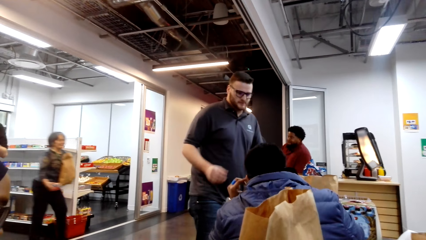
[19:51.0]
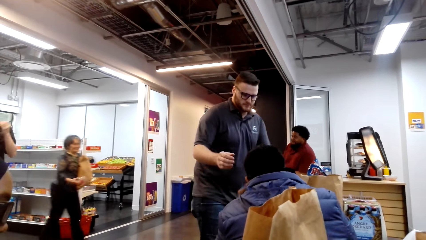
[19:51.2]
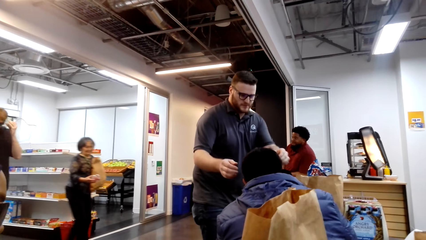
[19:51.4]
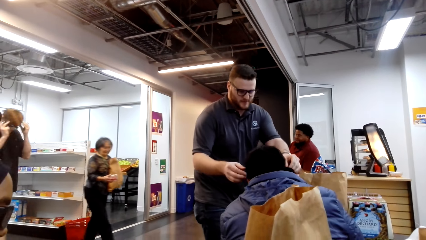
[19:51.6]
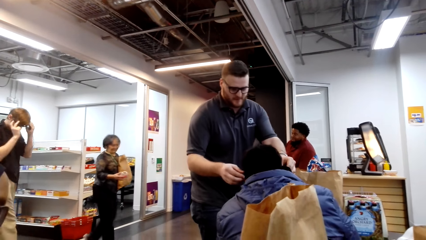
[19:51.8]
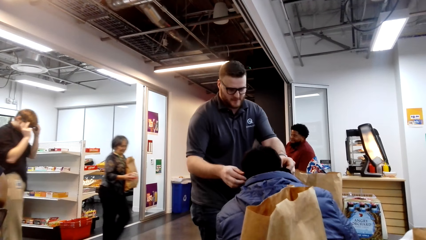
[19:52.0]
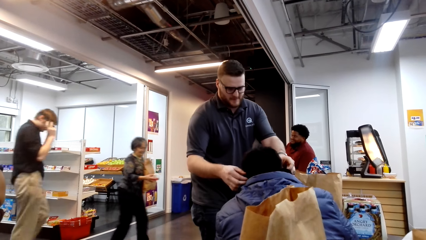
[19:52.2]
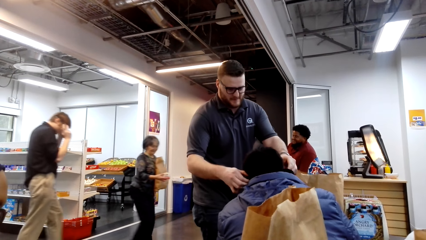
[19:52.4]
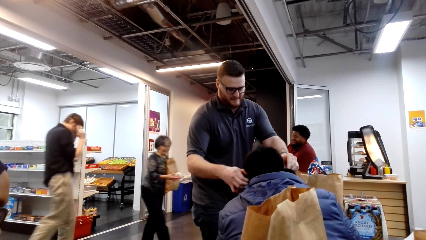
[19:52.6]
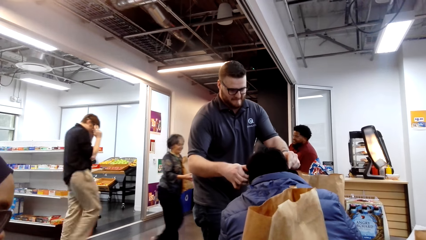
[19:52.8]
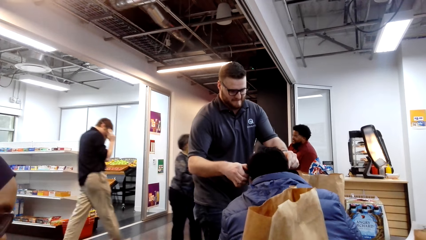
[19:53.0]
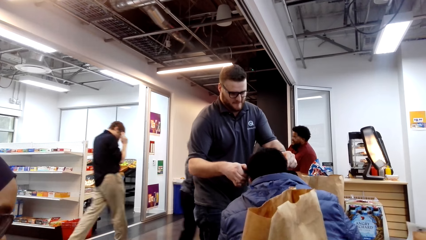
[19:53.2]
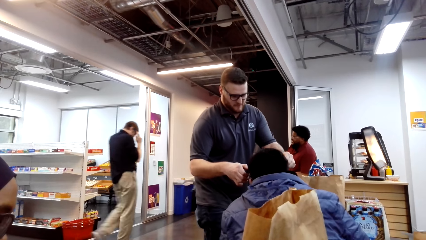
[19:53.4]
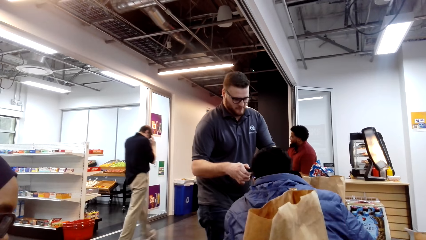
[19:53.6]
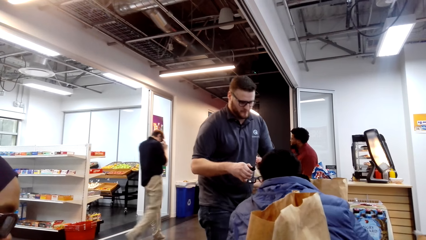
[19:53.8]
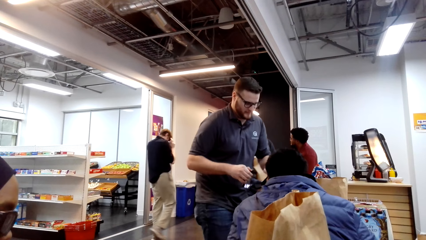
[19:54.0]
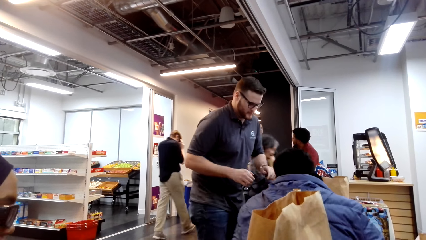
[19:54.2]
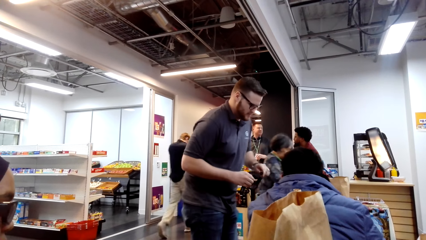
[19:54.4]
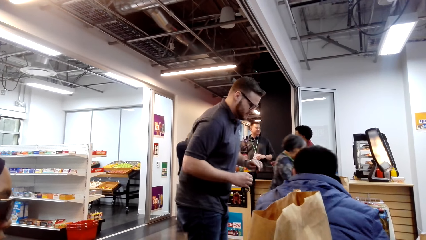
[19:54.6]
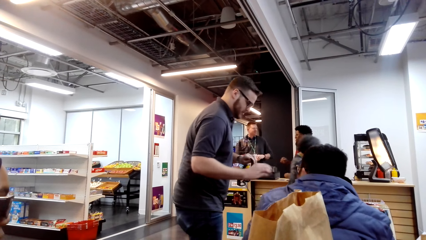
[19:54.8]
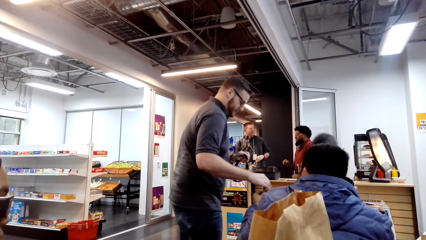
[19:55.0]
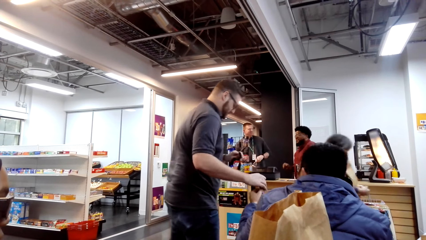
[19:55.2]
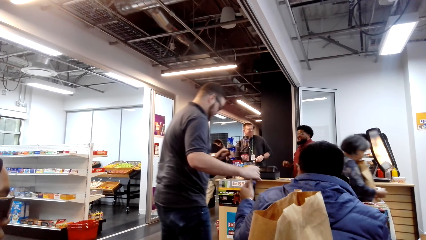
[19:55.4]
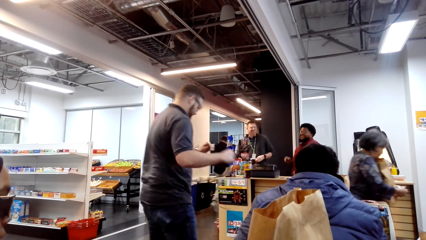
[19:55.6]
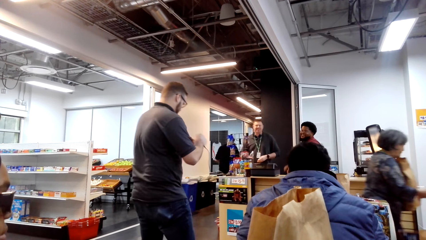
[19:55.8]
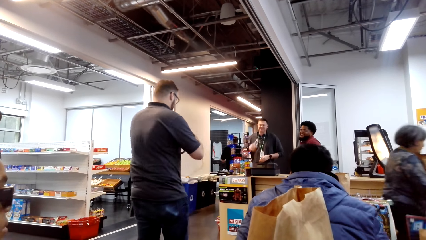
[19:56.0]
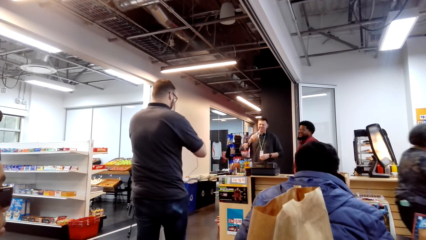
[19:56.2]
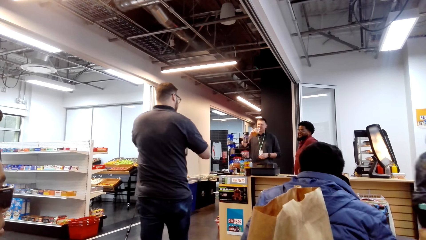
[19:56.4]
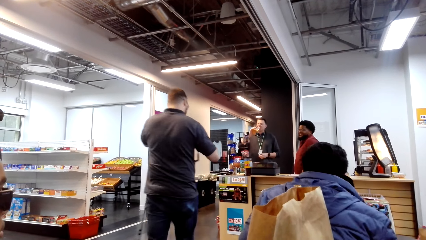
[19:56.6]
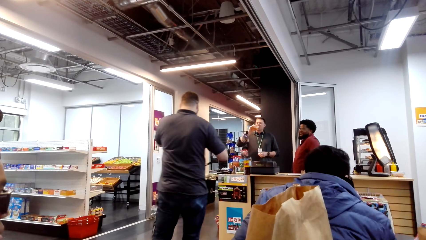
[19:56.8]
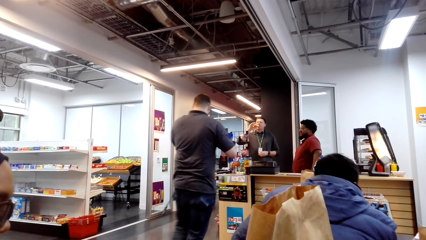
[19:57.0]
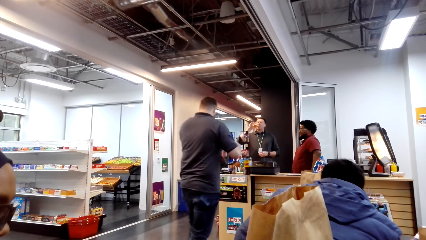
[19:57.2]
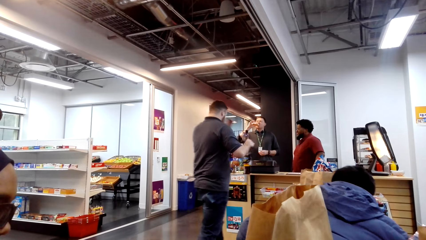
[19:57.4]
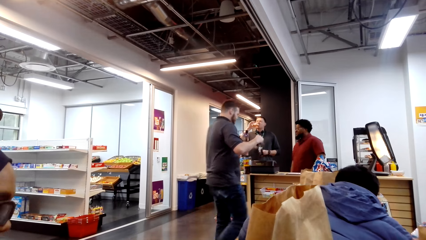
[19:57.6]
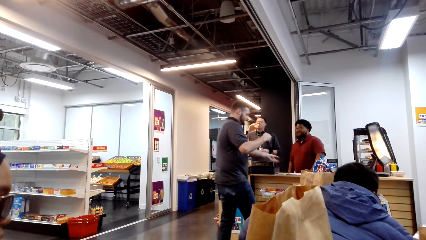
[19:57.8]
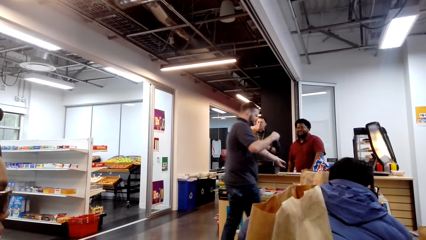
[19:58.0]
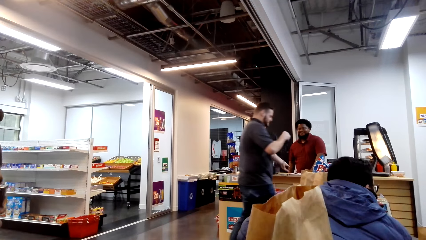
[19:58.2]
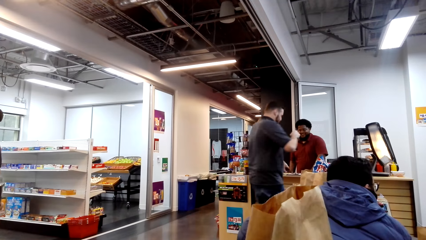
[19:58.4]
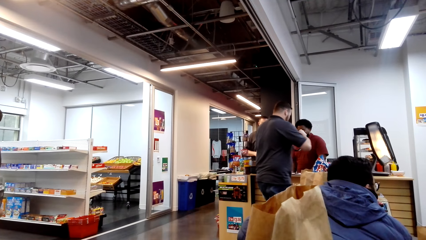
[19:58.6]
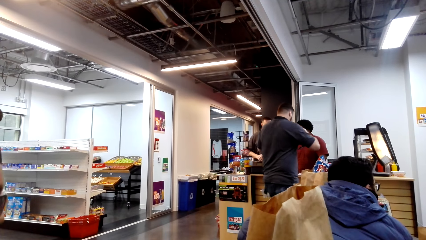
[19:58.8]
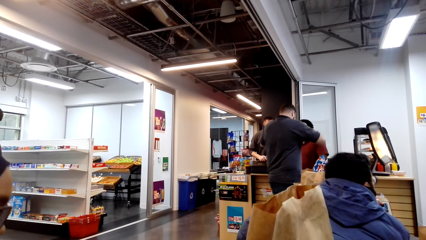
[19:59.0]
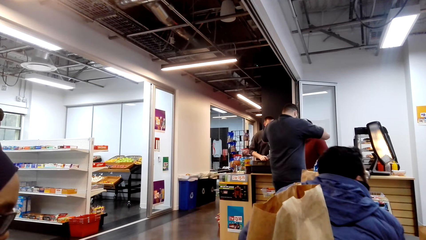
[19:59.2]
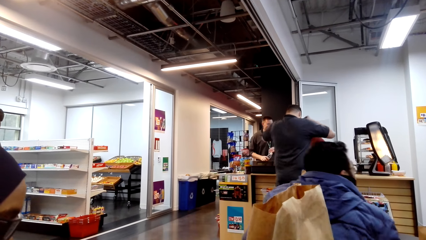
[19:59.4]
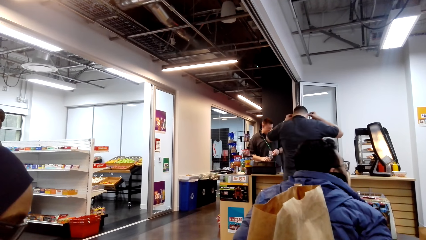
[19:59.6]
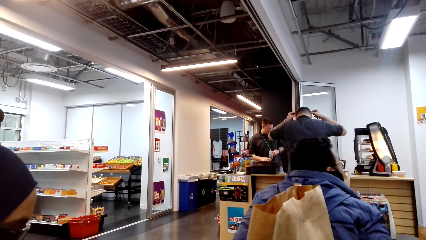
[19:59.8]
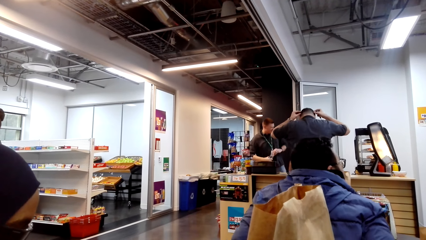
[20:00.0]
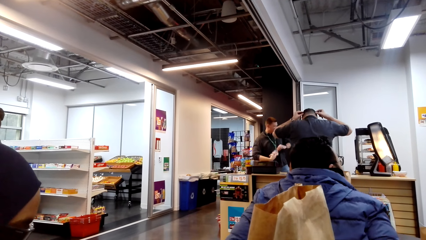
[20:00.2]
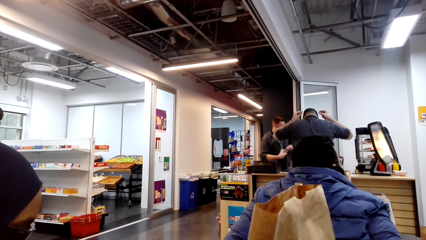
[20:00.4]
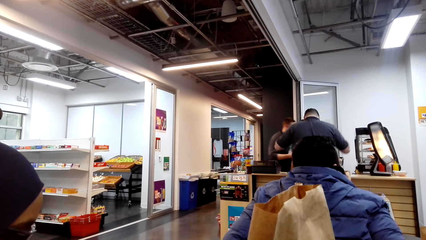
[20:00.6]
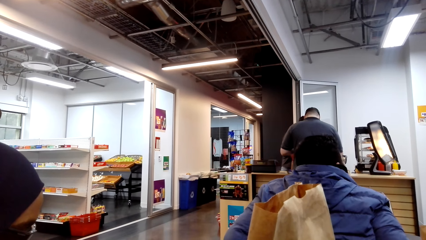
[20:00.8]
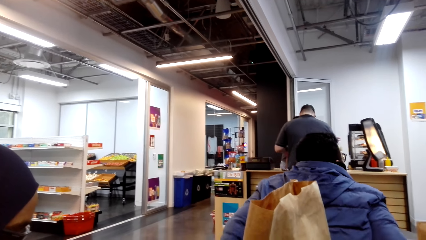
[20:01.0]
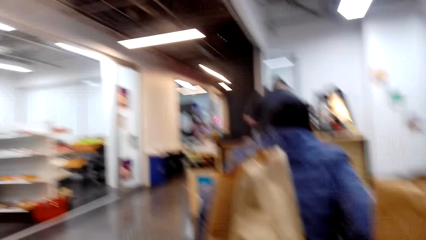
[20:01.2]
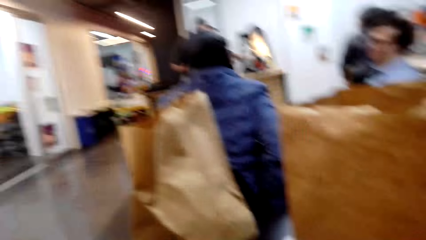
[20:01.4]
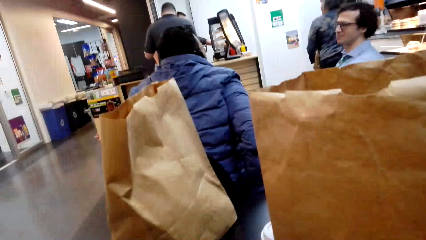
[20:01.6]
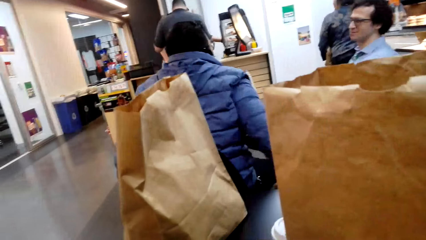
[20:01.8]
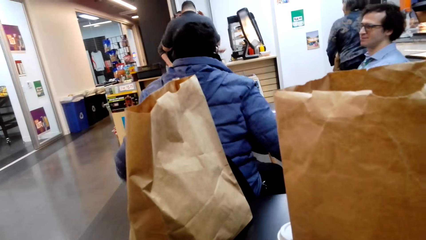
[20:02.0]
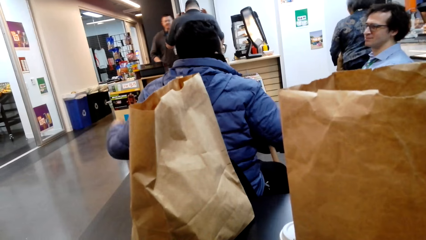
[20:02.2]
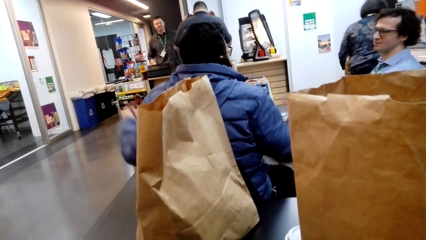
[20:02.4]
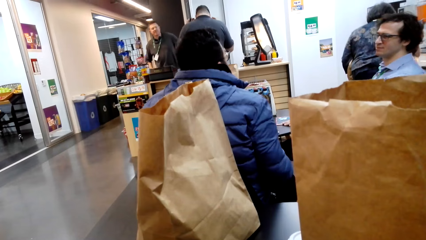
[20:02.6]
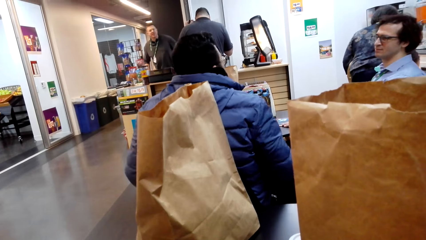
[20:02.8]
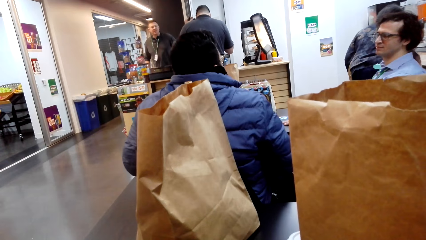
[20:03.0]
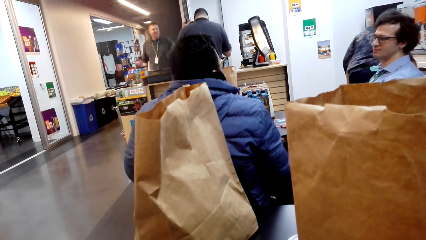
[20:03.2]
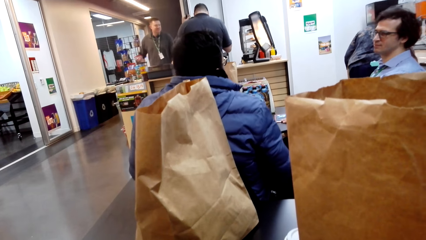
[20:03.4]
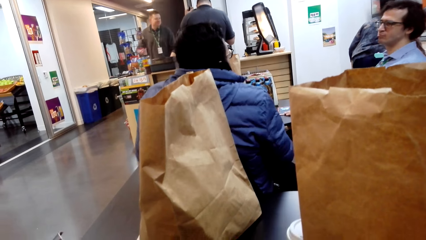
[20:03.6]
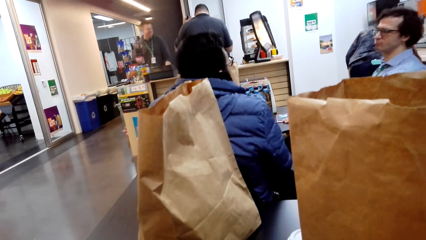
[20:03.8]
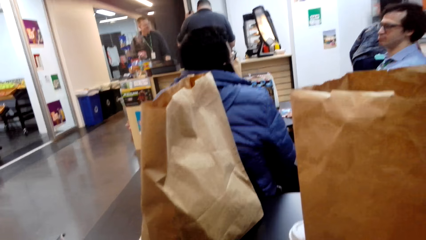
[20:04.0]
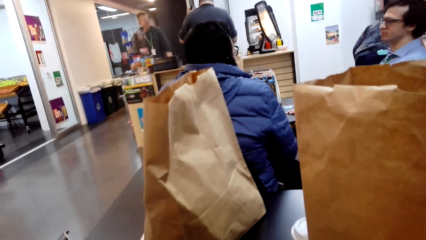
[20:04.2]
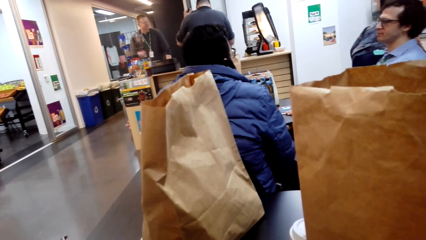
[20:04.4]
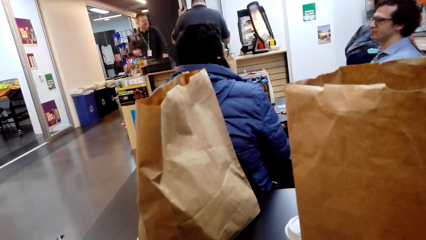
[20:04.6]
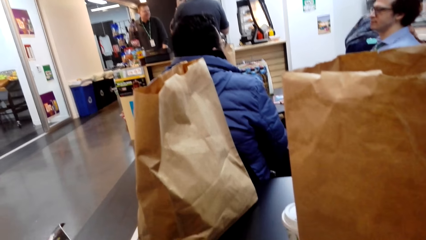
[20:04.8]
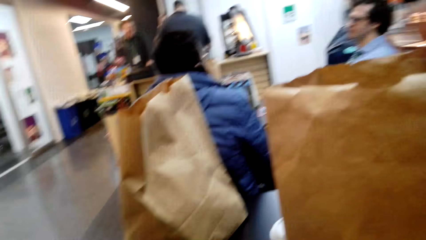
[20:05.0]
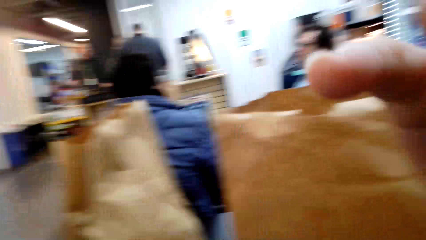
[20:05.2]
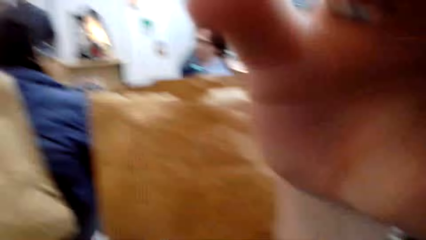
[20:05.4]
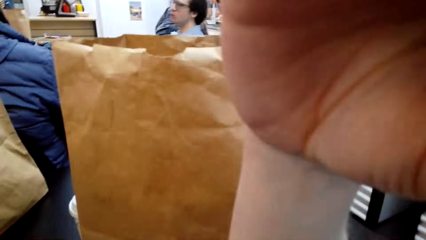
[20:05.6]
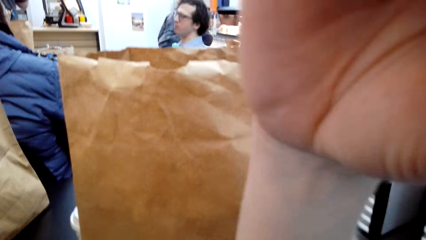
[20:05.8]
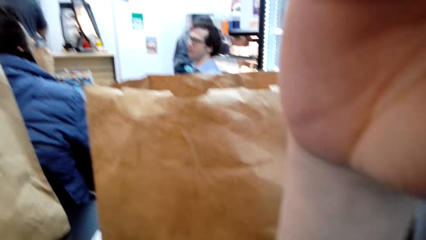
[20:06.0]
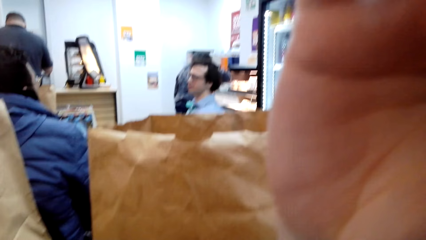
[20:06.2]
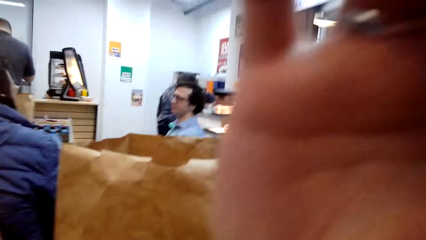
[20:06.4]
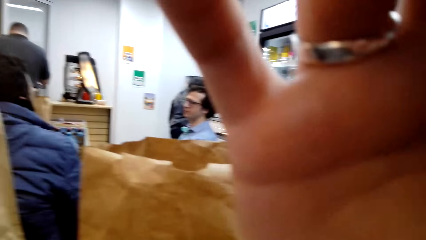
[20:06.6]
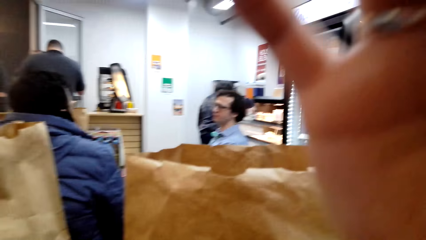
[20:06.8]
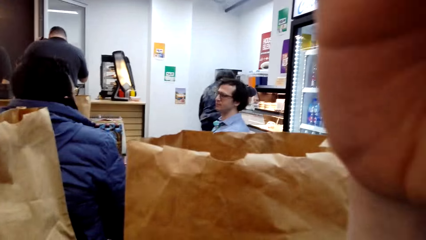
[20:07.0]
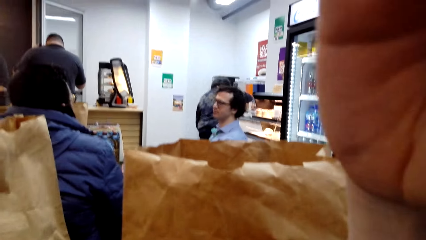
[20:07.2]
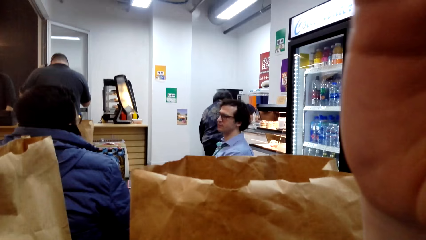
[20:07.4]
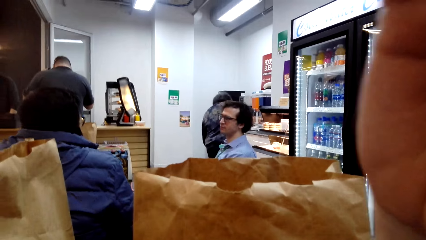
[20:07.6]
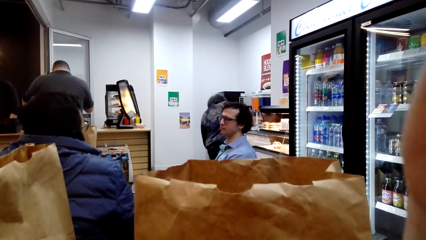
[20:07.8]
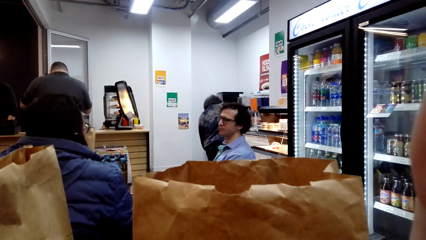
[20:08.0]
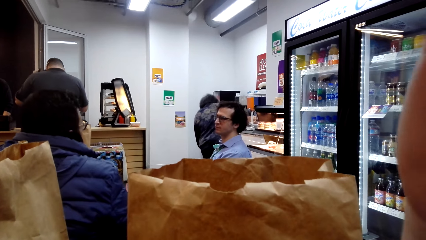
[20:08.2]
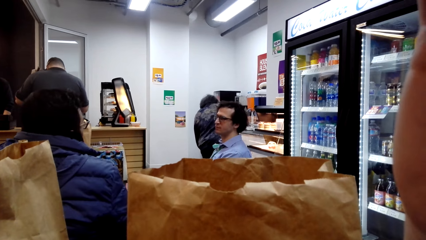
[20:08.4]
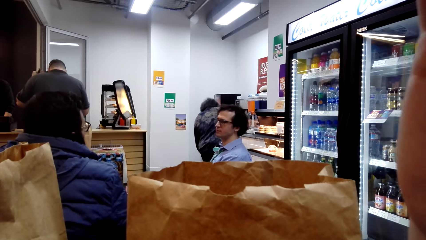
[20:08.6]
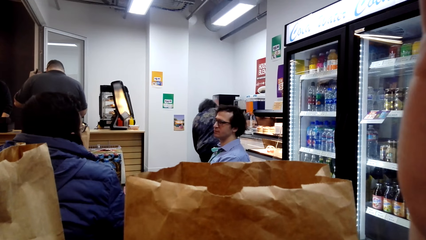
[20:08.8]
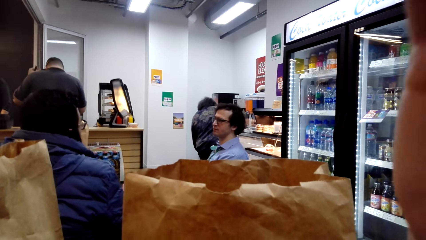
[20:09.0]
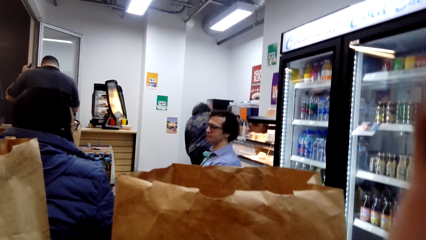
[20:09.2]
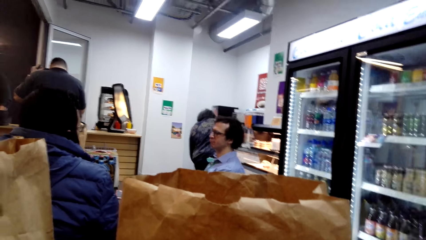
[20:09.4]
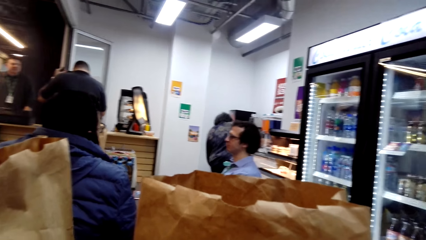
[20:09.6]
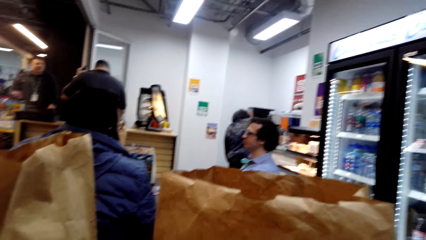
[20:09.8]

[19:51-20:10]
The camera wearer adjusts the camera on the head. They hold the camera.
